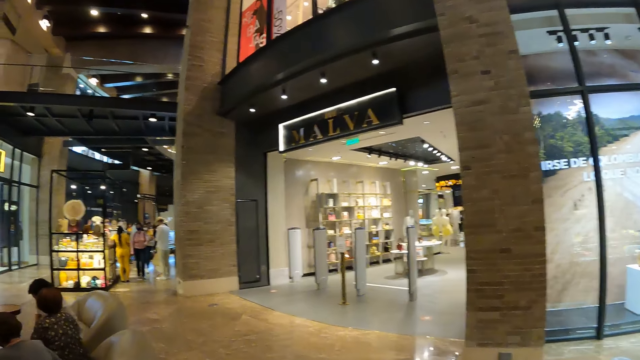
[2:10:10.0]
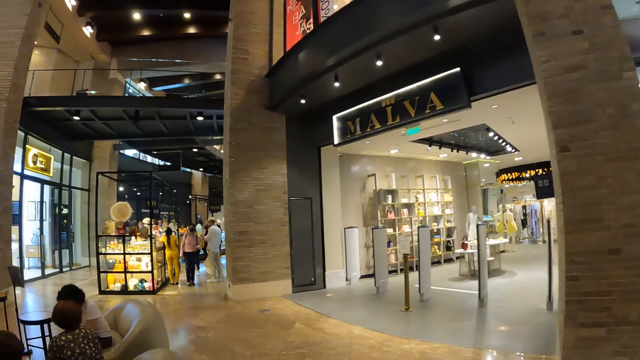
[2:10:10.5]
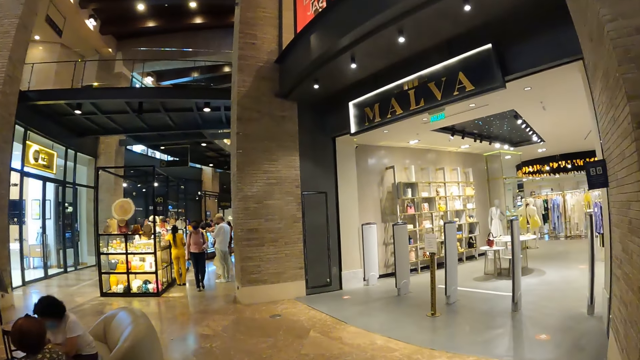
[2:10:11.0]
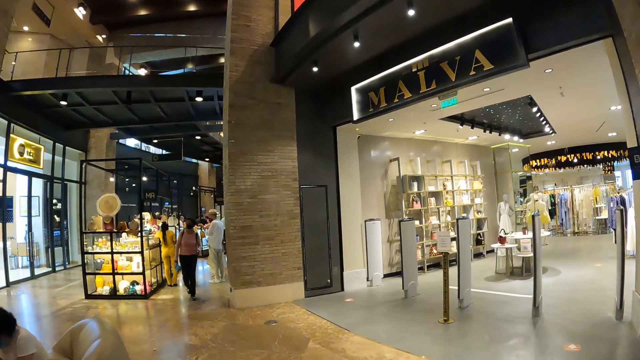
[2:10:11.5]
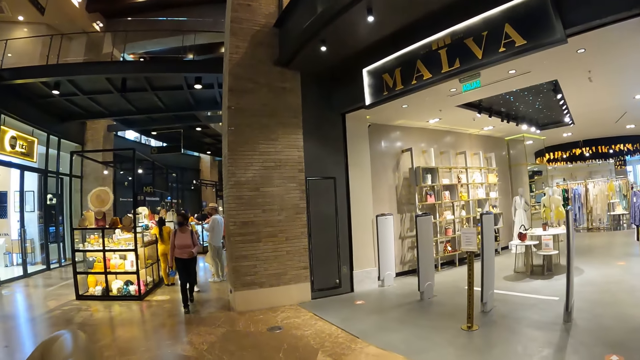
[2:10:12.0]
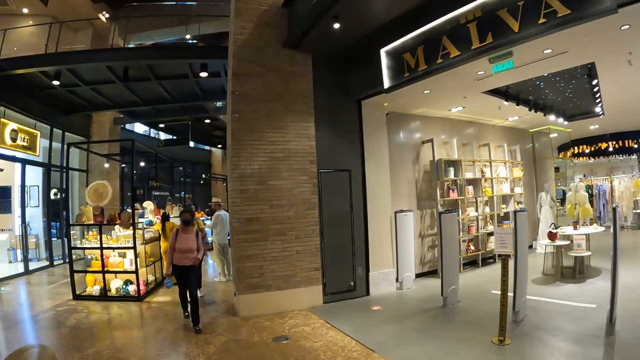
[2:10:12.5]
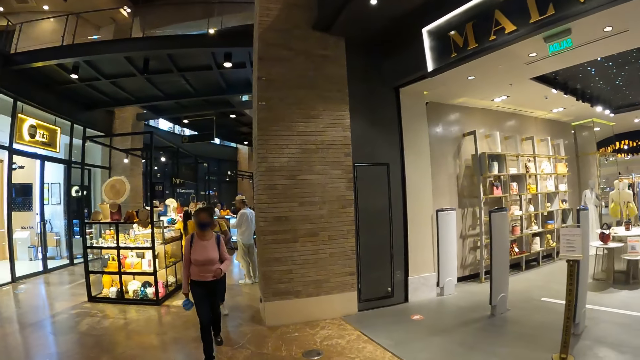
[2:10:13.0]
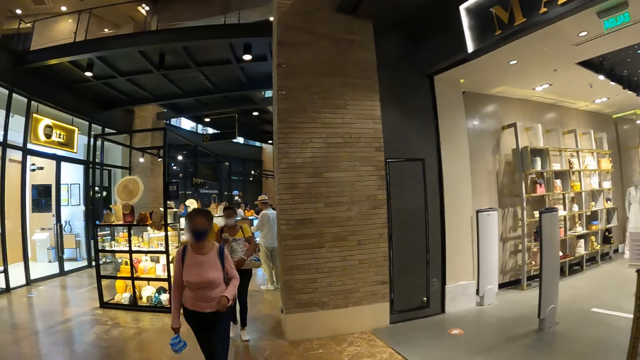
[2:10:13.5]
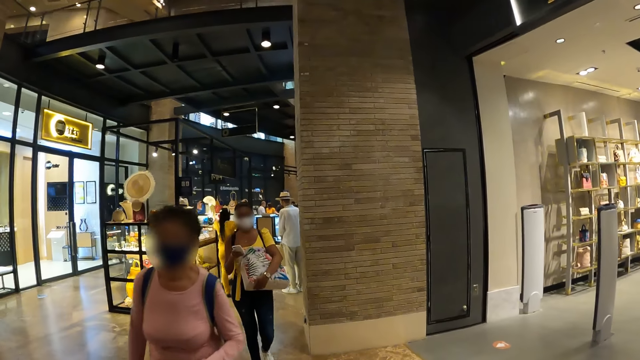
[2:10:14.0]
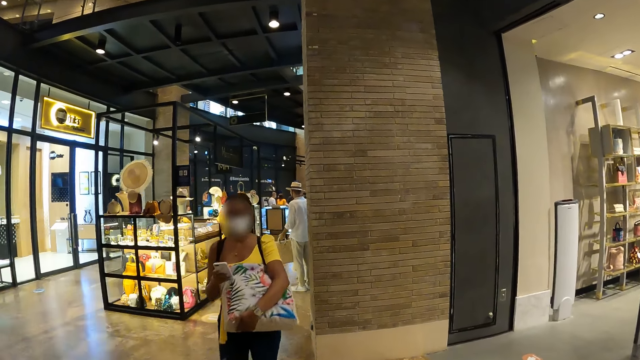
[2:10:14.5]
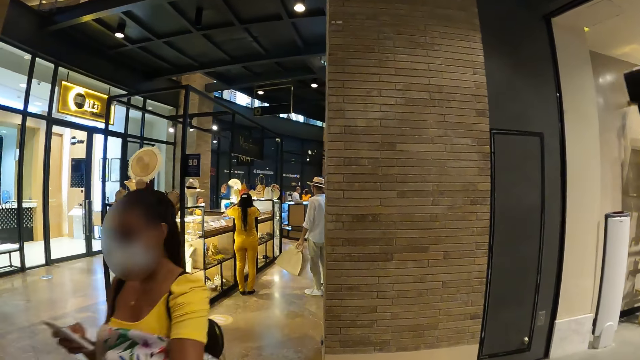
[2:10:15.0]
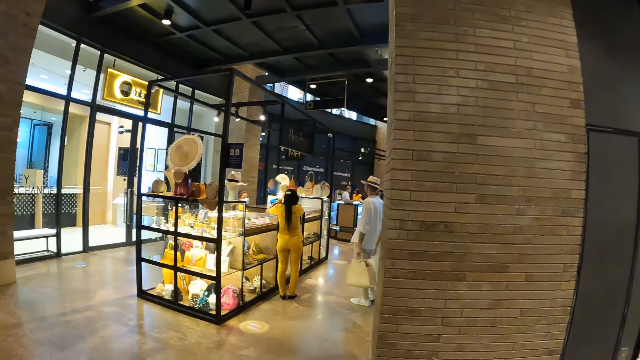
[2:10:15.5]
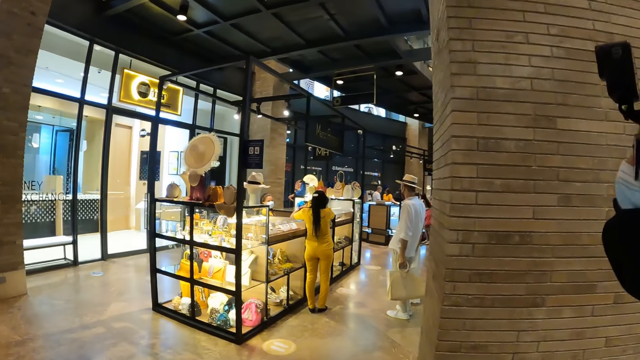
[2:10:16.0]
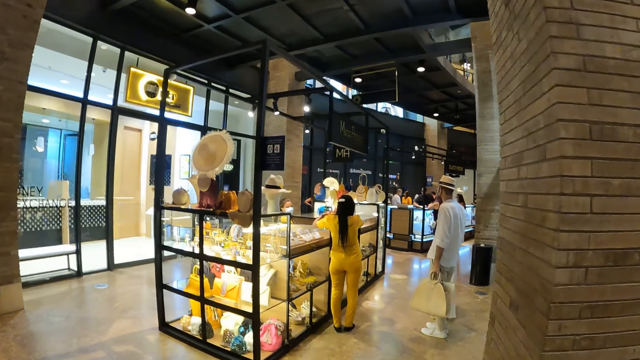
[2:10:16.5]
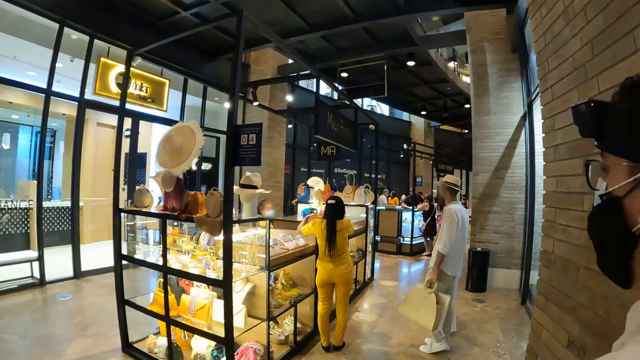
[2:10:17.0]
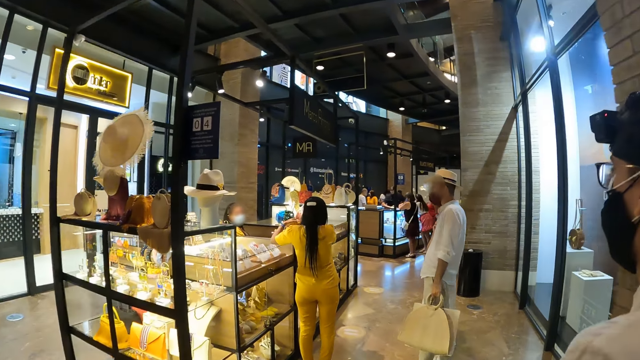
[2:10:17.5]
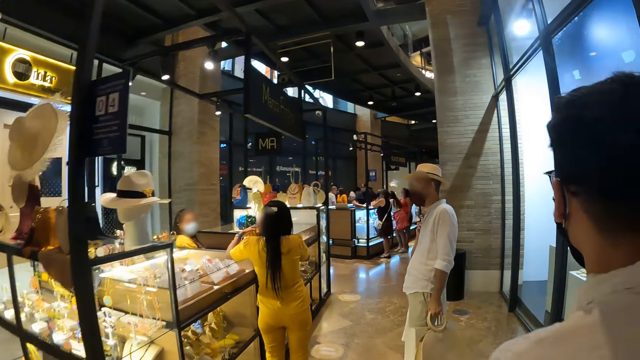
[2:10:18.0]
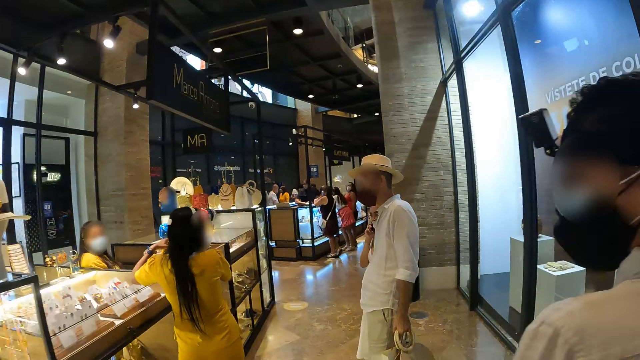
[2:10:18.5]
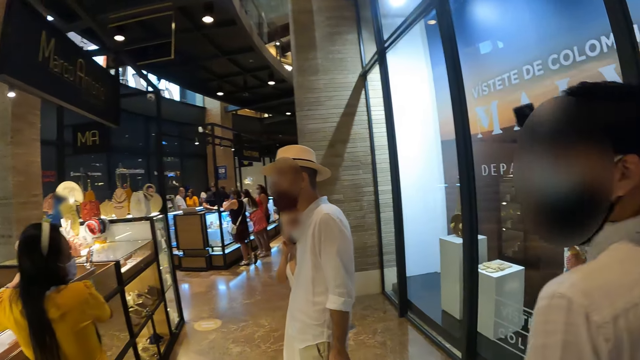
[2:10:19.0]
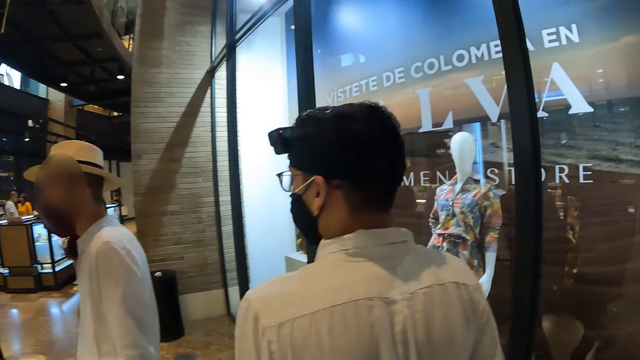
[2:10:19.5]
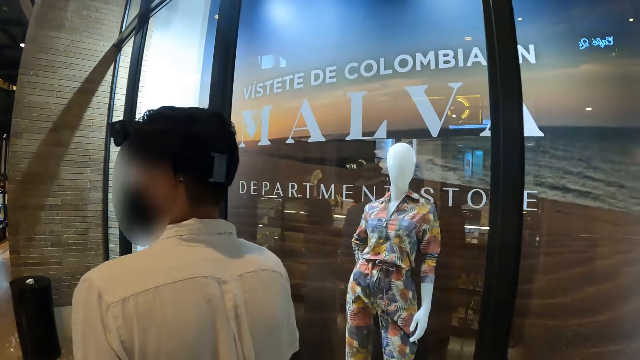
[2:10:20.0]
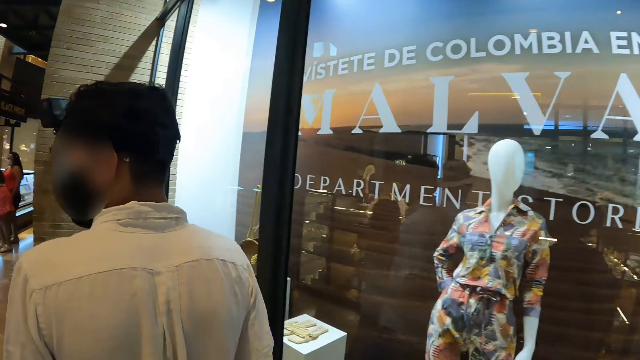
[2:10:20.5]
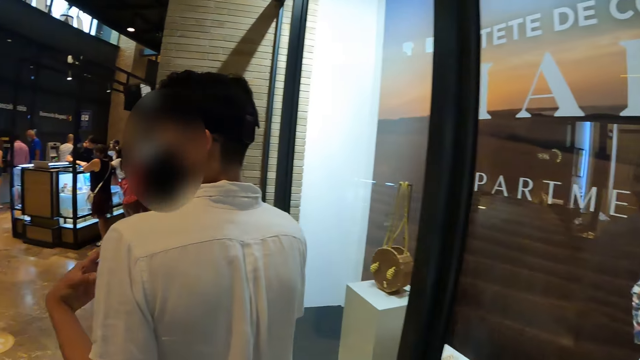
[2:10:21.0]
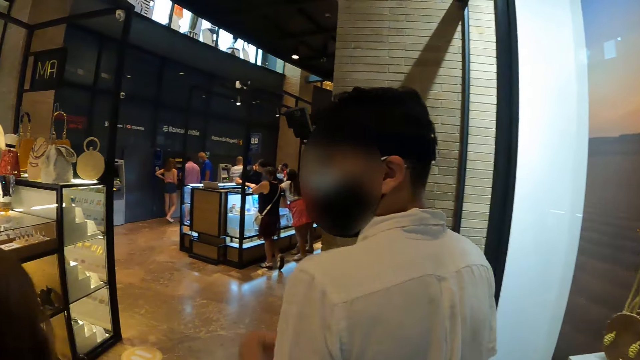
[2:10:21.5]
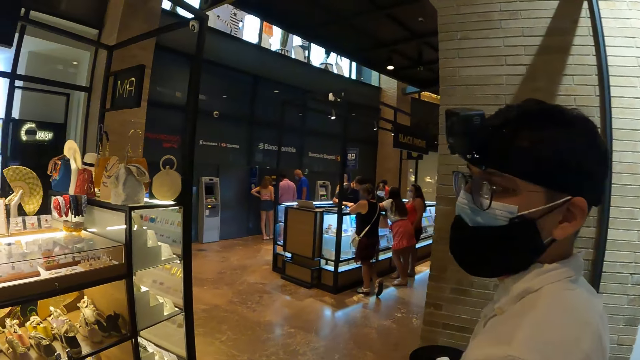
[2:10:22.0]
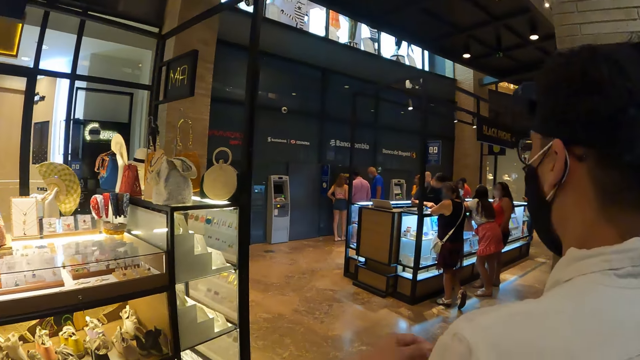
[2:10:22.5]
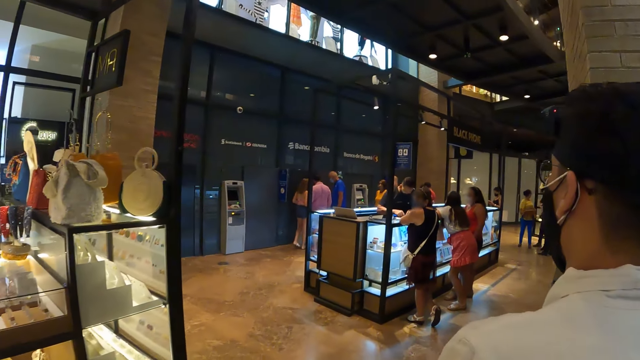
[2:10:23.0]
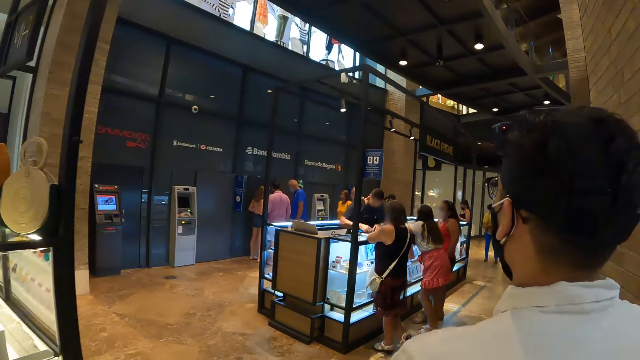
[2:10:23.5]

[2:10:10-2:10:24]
The camera wearer walks past a group of people. They walk past a woman. They walk past another woman. They walk past a group of people.

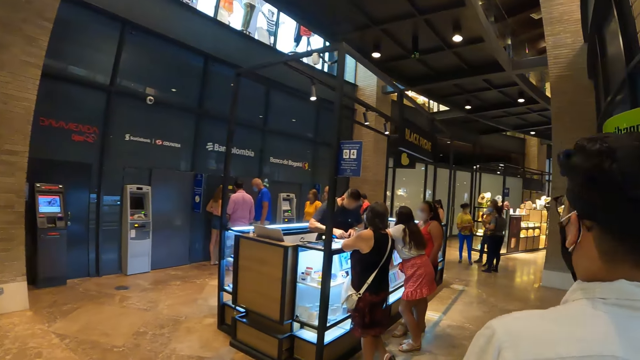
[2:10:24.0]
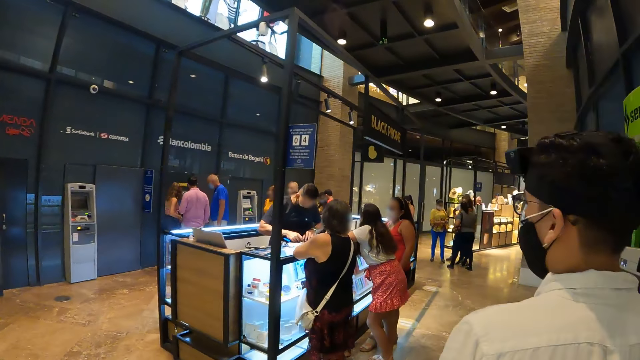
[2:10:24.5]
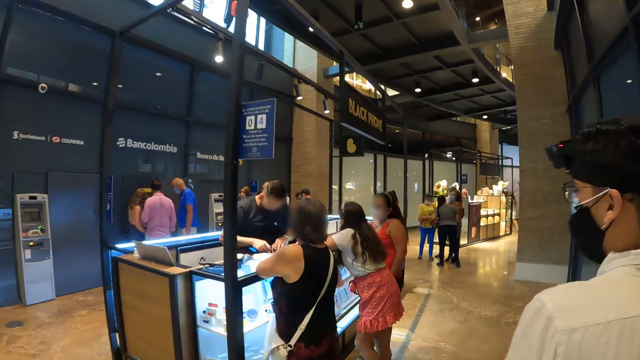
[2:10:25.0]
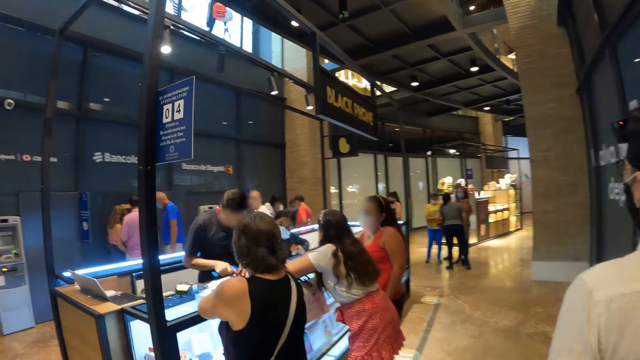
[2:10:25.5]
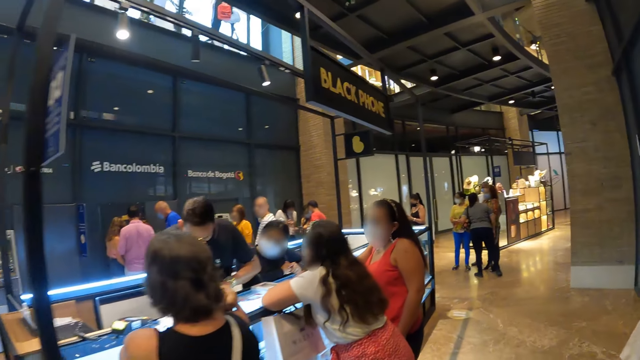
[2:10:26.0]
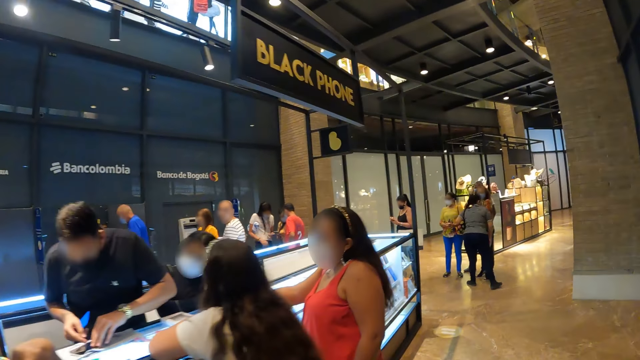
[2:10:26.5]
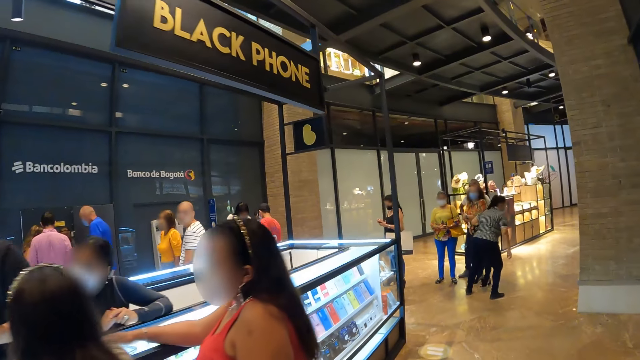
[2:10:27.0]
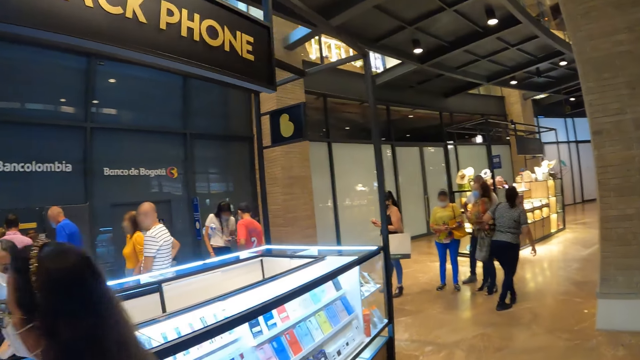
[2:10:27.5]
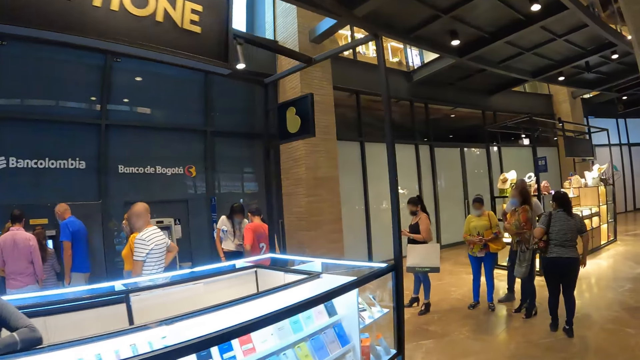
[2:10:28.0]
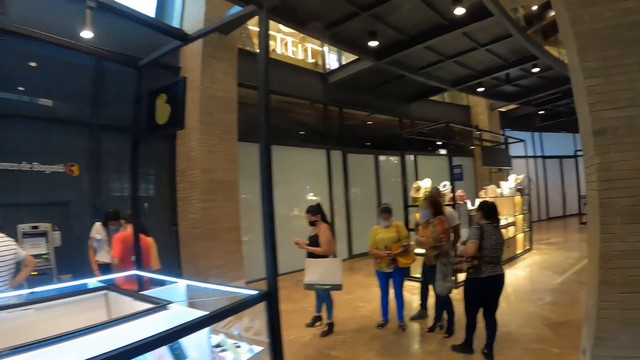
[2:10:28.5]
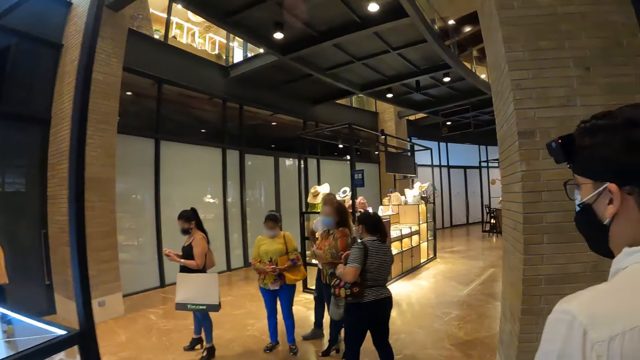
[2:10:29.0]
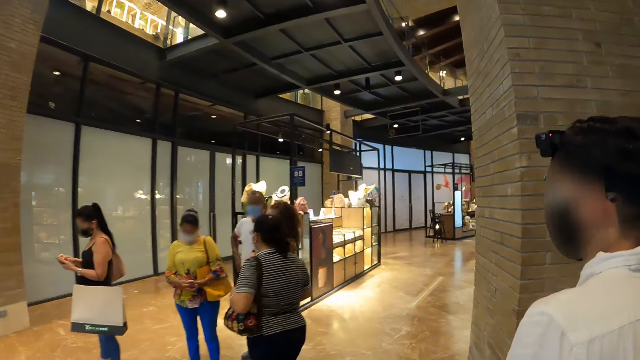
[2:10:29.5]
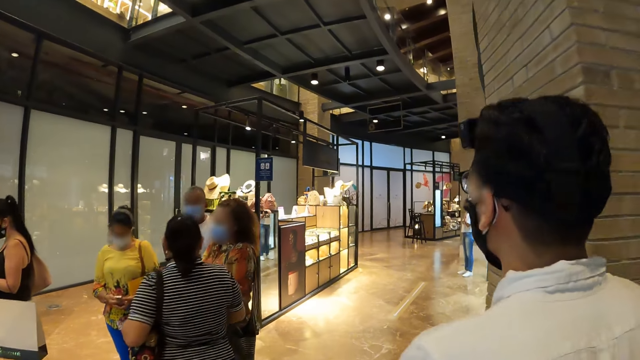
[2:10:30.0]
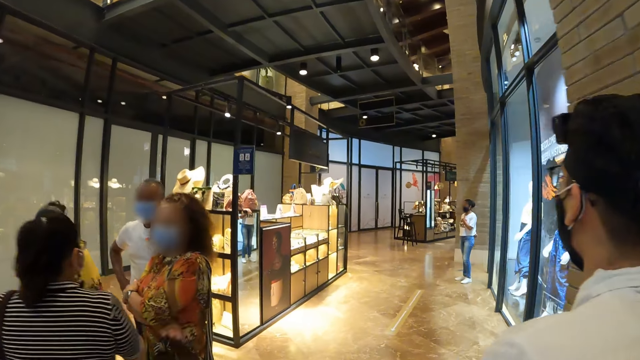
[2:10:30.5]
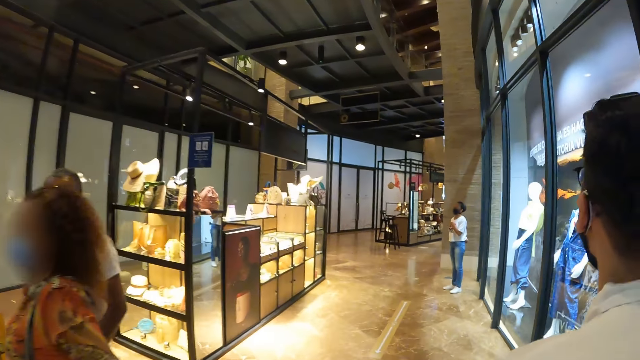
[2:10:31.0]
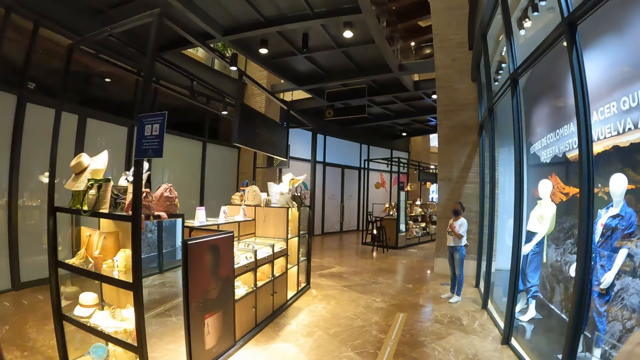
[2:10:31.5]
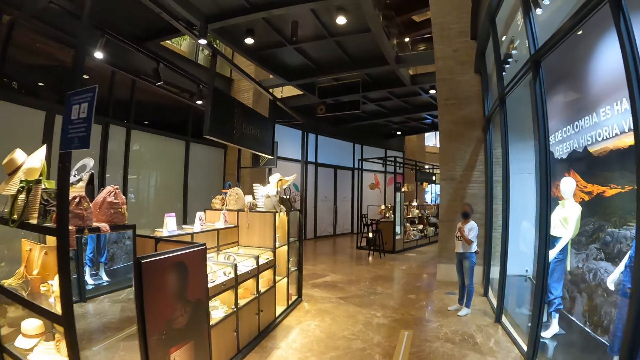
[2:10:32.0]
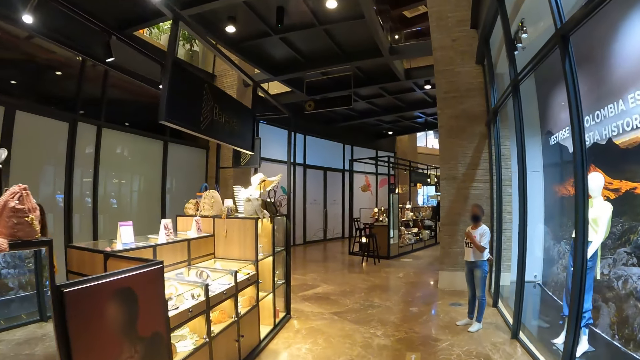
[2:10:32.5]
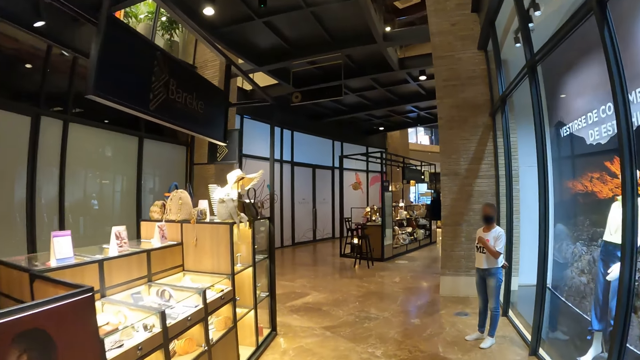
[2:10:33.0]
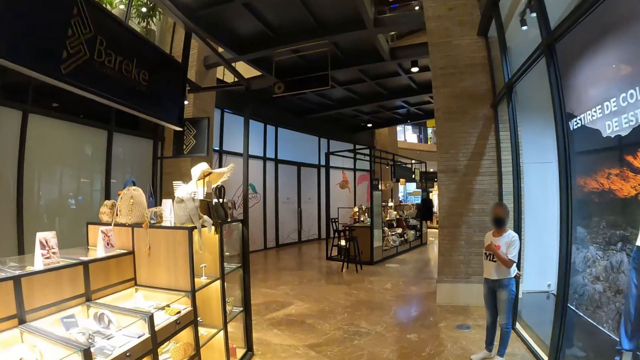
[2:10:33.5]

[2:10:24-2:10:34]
The camera wearer walks past a group of people. They walk past a group of people again.
